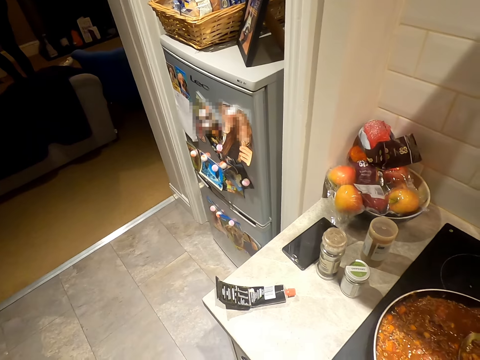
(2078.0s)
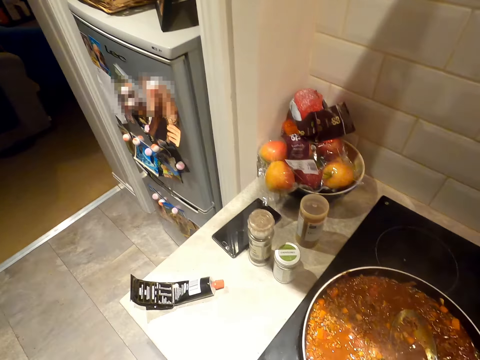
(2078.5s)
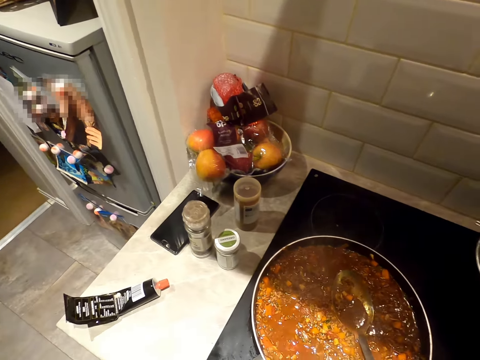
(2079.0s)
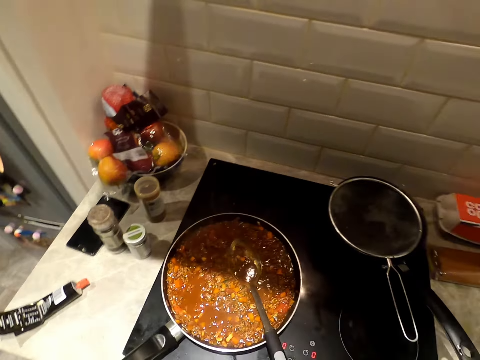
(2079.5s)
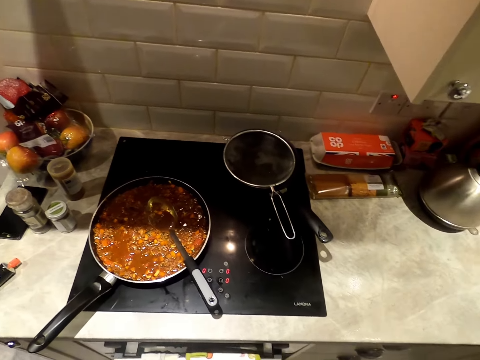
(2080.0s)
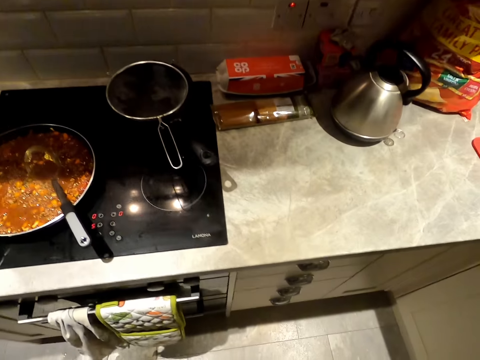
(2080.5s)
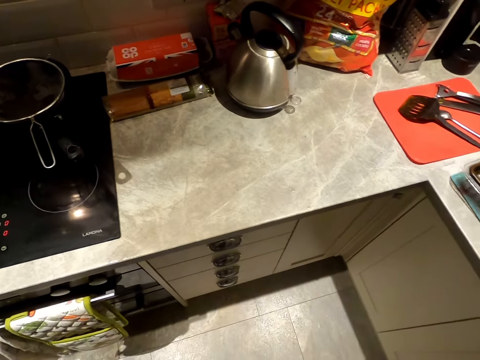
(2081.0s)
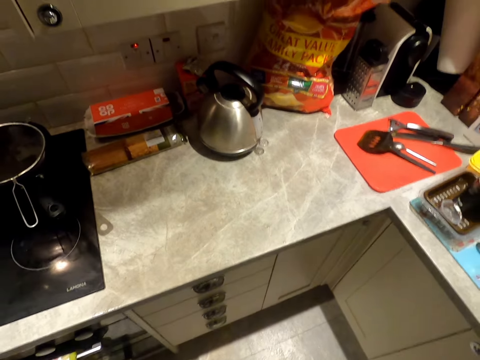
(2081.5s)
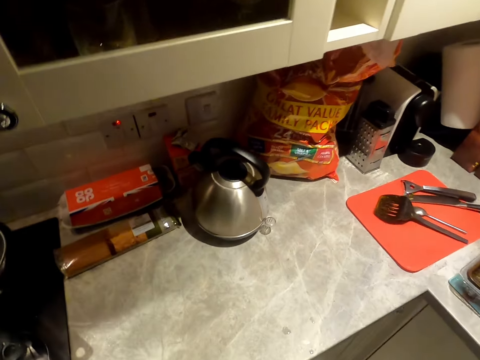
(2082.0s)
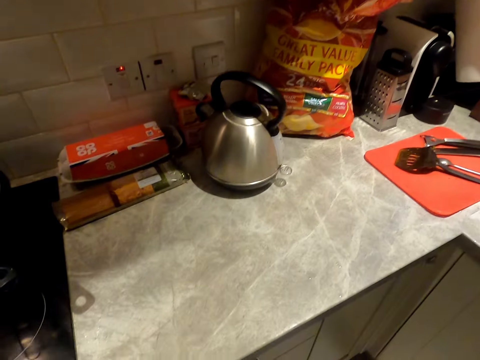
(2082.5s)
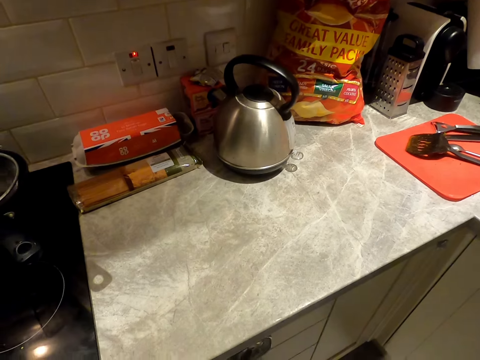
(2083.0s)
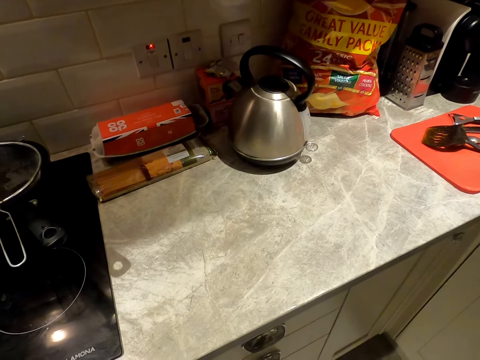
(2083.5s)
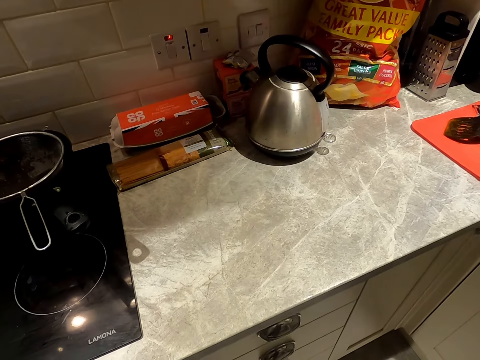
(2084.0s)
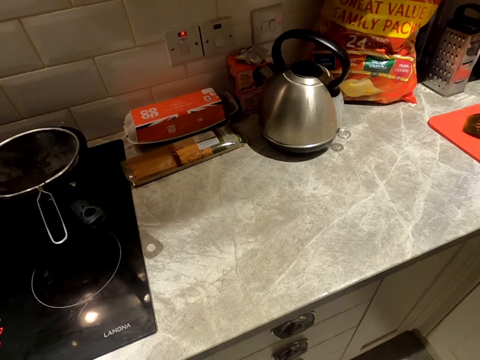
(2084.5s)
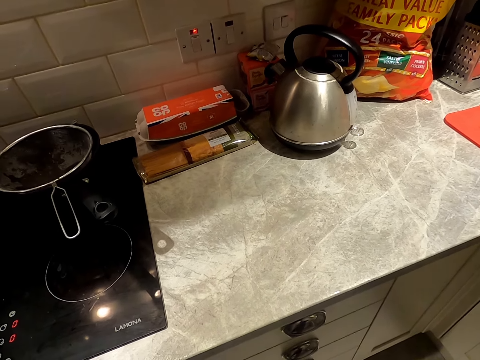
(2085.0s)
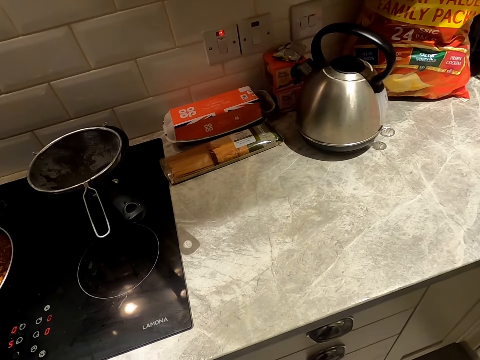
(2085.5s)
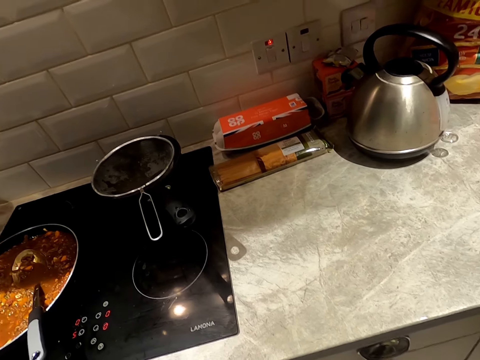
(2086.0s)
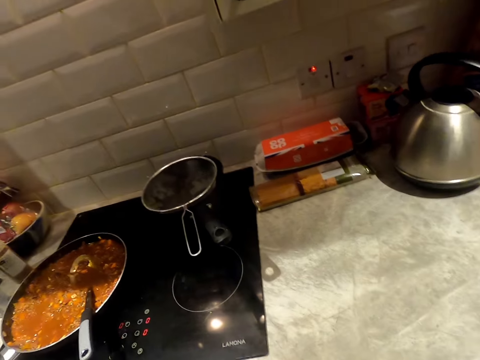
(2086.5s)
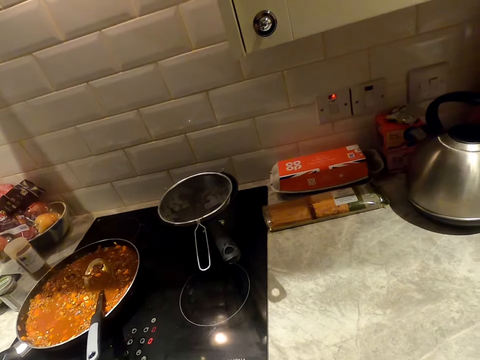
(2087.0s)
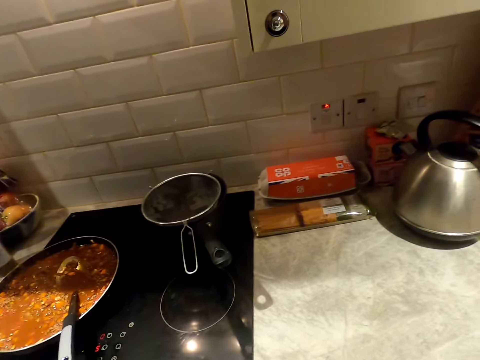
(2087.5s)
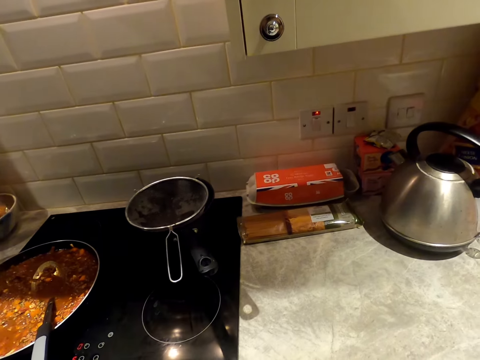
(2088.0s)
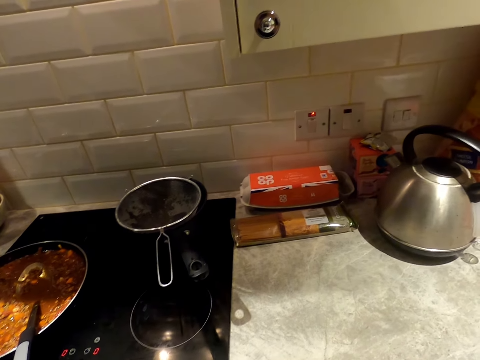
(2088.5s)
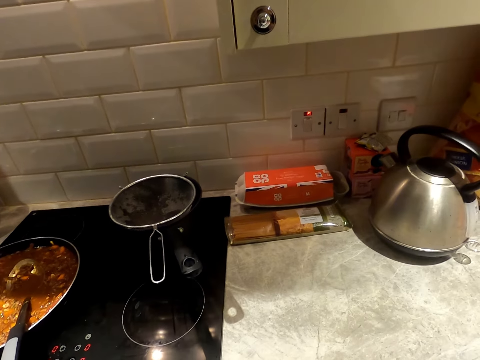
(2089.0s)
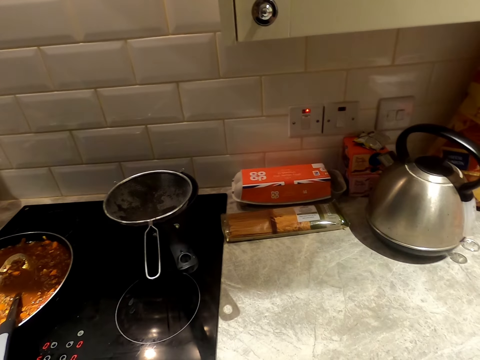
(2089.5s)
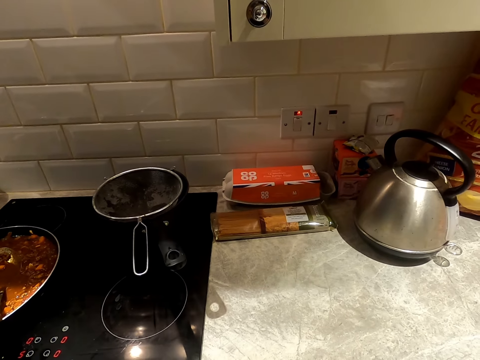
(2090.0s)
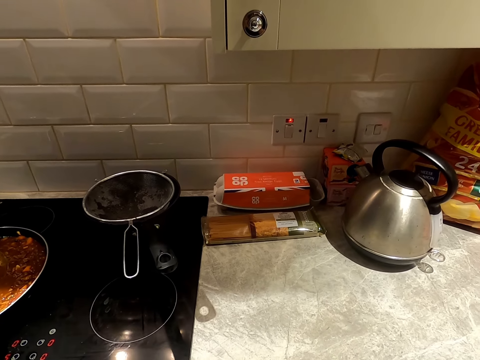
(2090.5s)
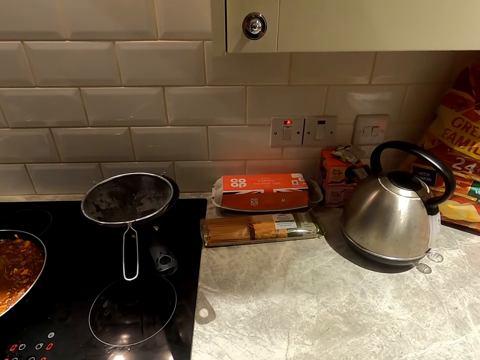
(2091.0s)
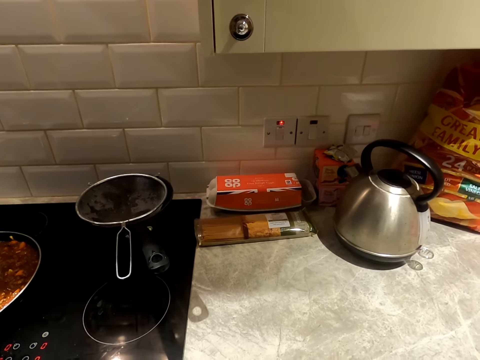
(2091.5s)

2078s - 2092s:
The camera wearer looks at the fridge. They move beside the cooker. They stare at the kitchen top. They converse.
